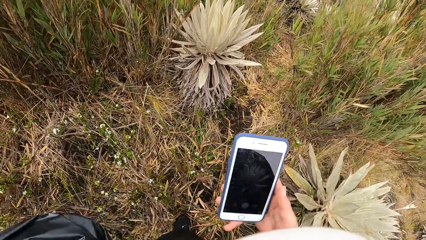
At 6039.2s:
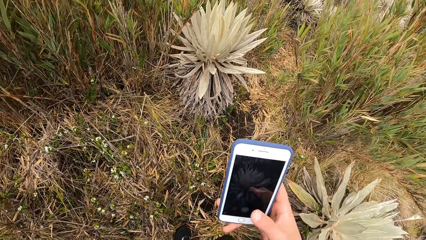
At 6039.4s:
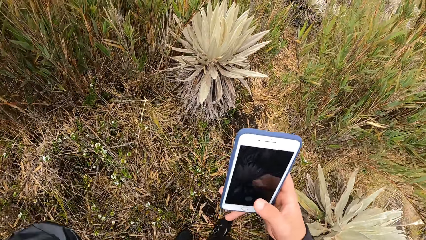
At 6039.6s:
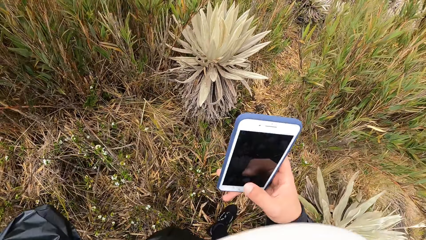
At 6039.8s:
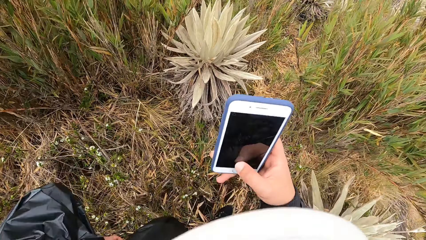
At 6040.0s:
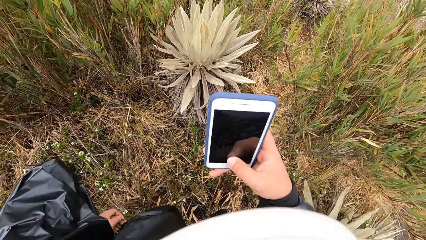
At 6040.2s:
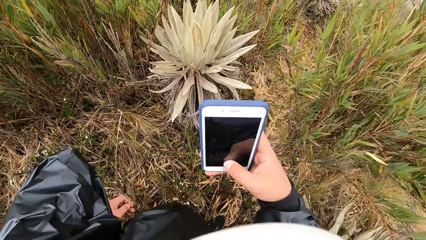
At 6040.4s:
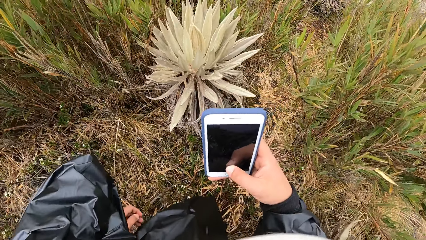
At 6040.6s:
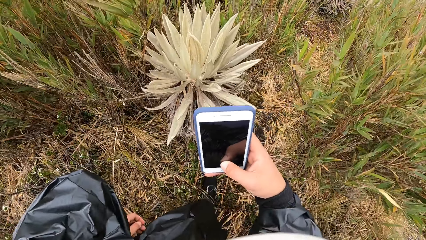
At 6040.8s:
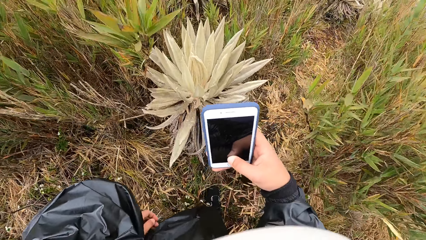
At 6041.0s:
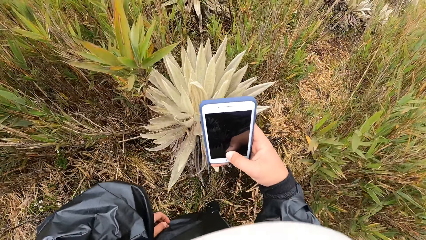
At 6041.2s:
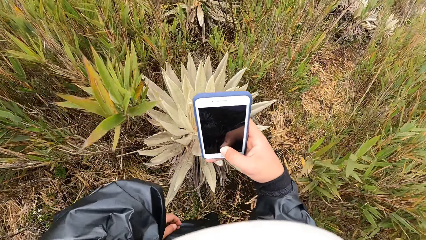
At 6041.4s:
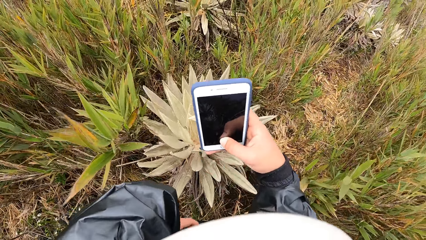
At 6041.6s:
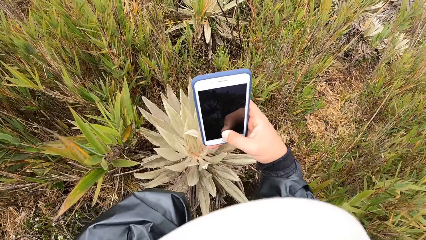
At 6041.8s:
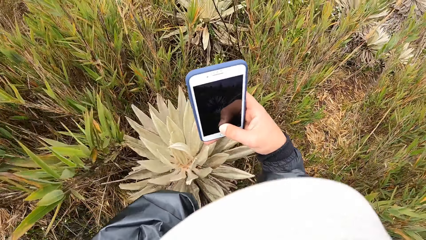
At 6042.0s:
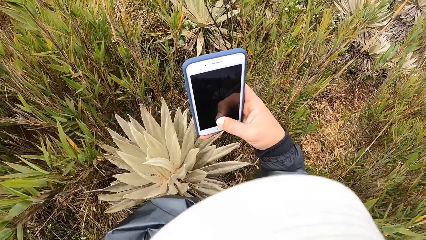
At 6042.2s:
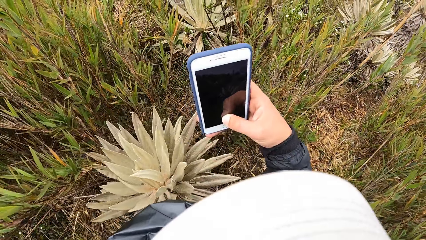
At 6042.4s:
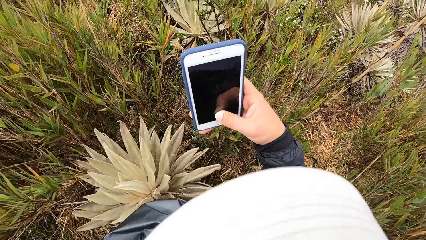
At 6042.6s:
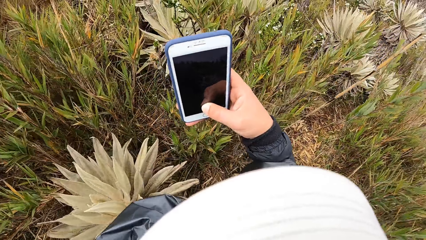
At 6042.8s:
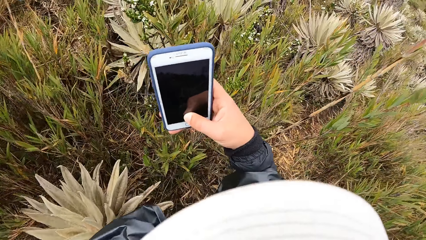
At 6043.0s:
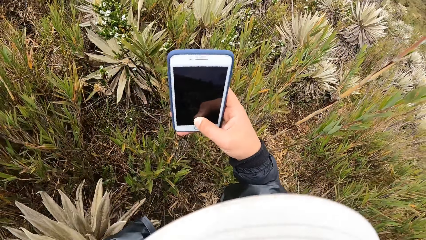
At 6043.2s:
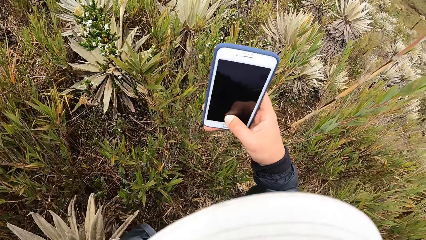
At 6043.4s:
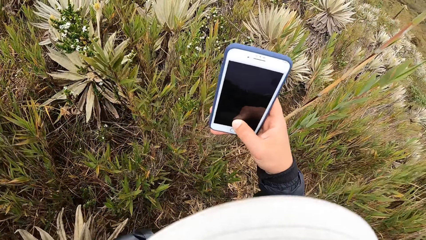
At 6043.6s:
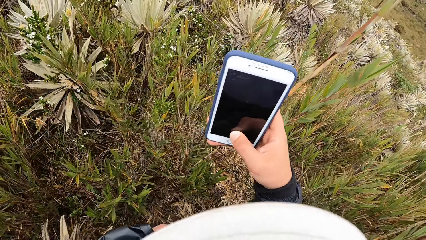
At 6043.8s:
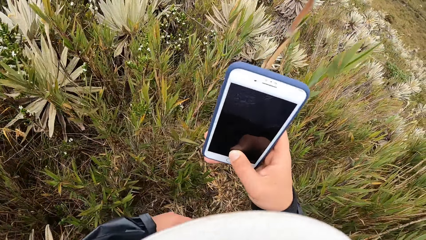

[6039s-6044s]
The camera wearer operates the phone with his right hand. He takes pictures.

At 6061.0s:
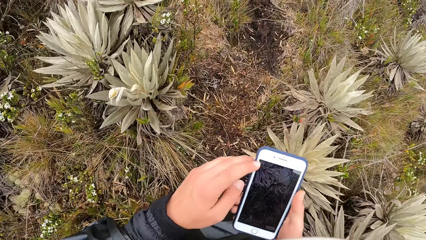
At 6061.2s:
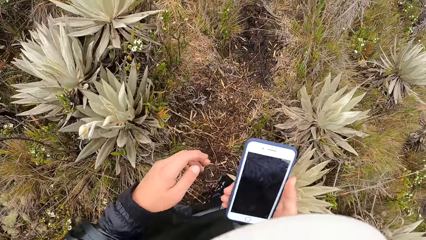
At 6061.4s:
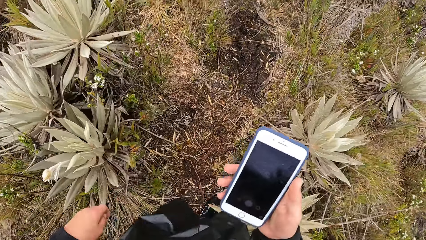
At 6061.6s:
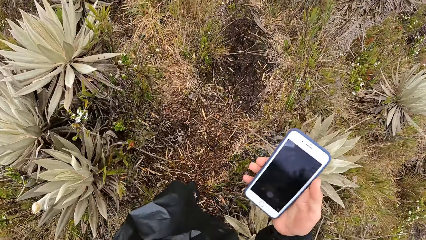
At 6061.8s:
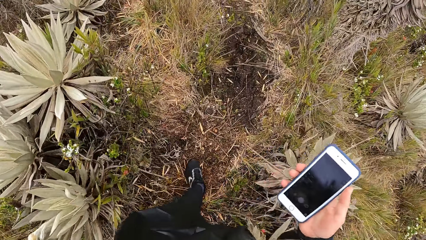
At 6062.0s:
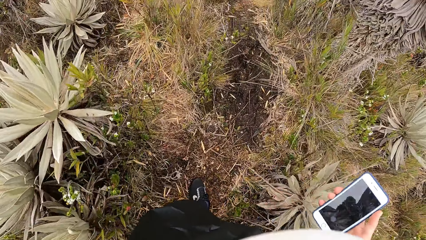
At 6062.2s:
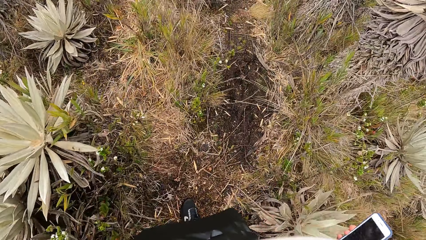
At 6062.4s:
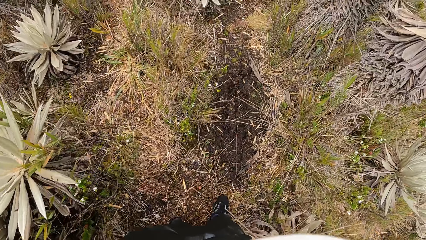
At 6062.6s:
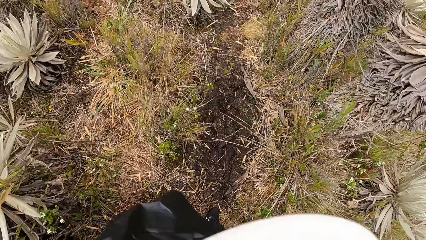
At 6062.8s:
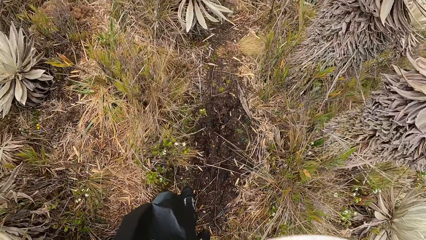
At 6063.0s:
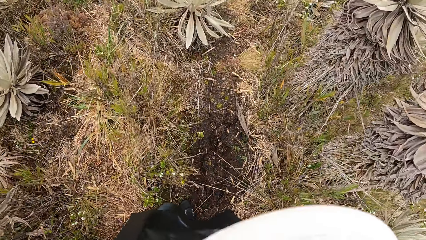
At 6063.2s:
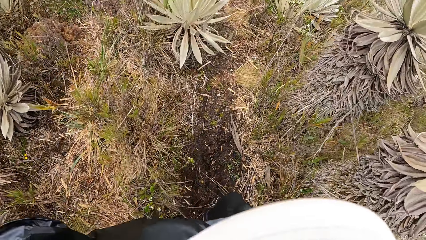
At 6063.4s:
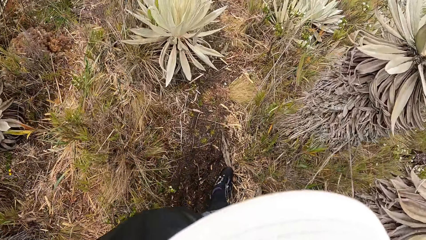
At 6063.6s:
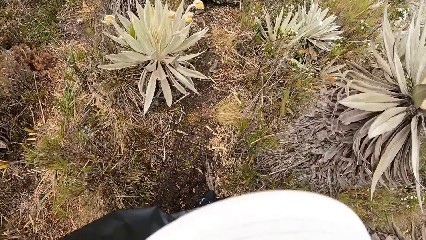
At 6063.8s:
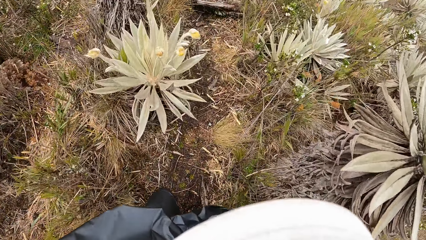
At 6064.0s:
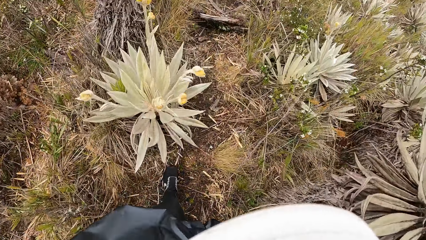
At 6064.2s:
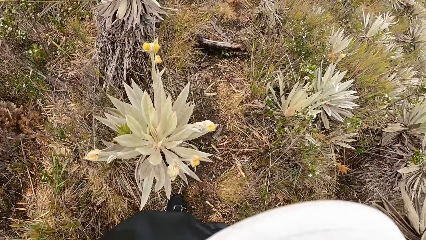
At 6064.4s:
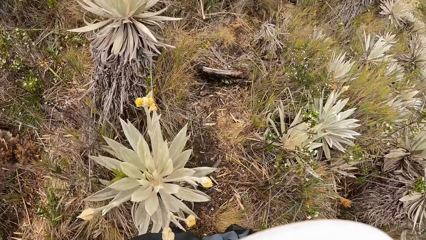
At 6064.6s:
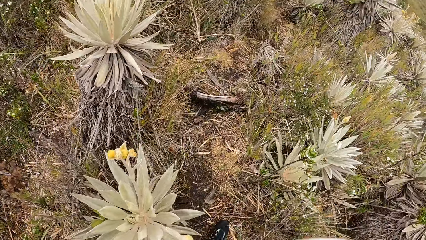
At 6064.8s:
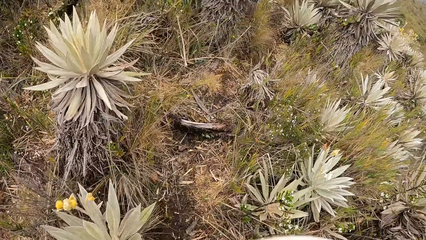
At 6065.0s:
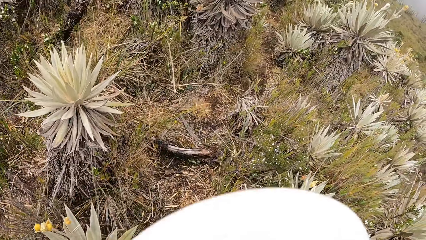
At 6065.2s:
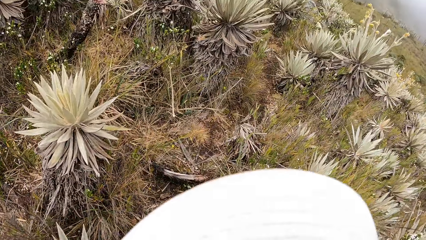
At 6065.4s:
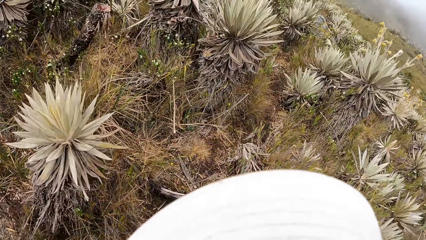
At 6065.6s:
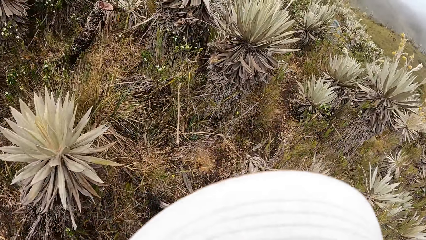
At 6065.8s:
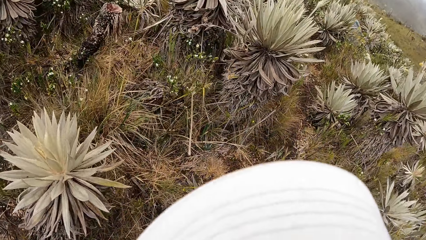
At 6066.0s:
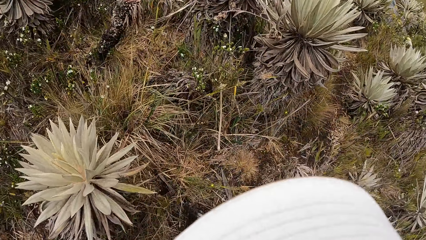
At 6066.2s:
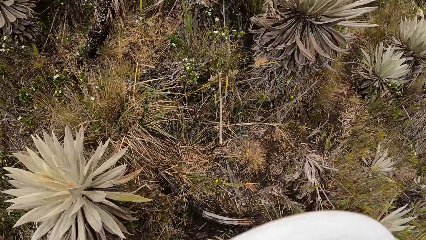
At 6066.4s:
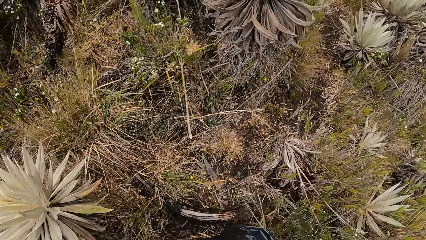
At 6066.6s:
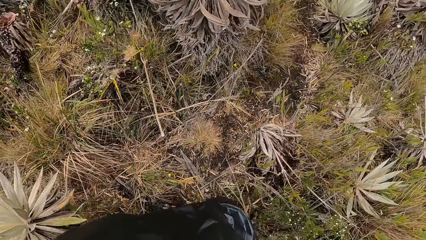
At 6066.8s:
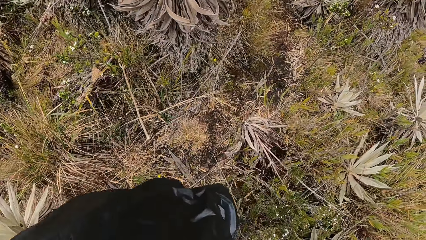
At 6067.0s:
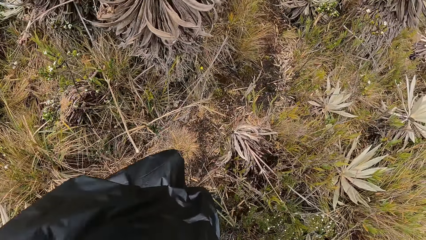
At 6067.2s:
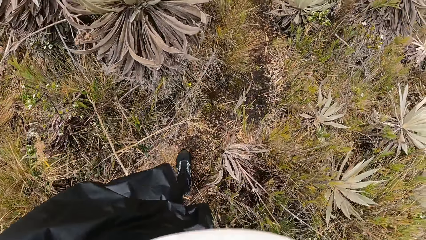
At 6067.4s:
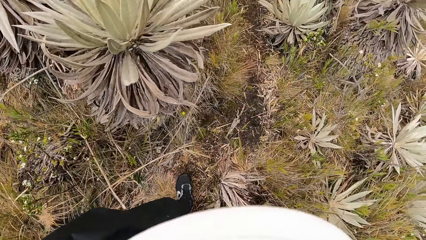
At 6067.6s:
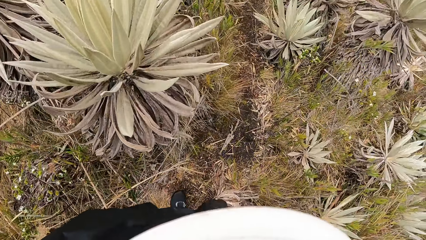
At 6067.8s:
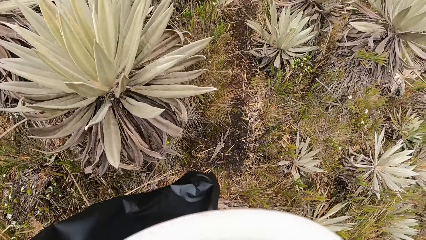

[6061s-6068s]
The camera wearer walks around the field.

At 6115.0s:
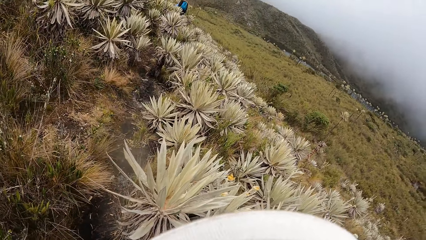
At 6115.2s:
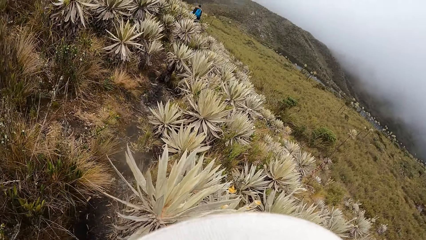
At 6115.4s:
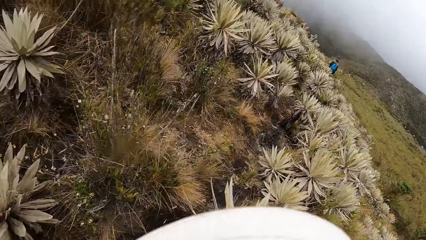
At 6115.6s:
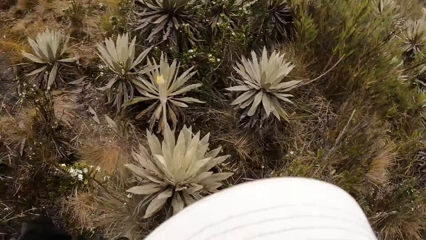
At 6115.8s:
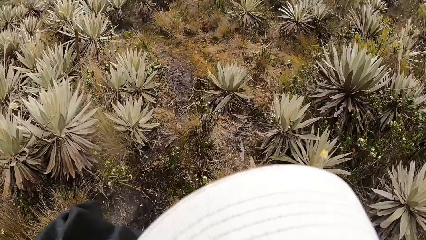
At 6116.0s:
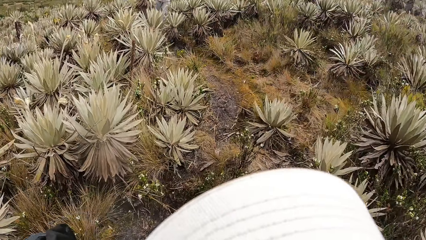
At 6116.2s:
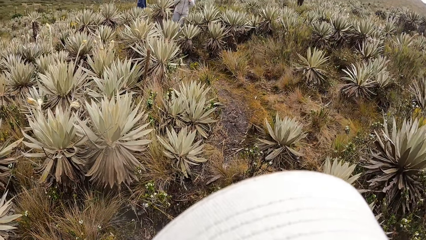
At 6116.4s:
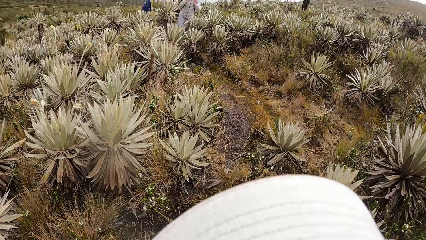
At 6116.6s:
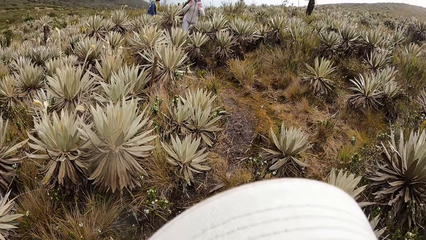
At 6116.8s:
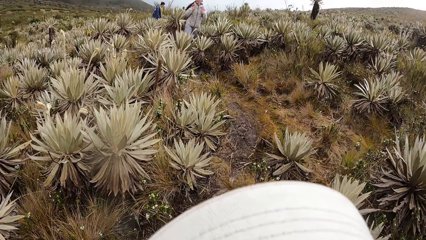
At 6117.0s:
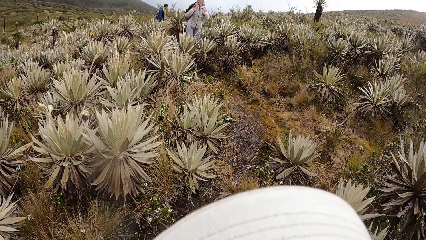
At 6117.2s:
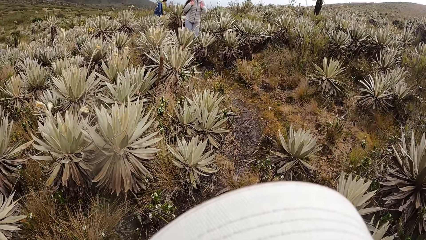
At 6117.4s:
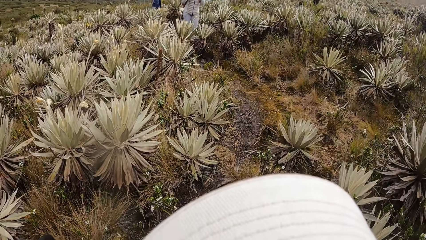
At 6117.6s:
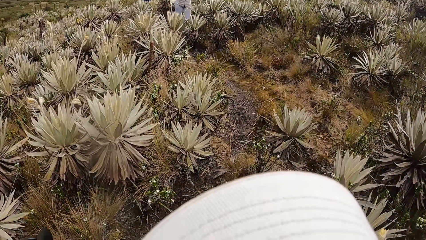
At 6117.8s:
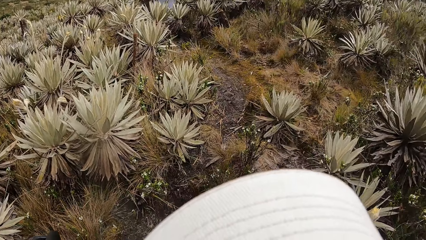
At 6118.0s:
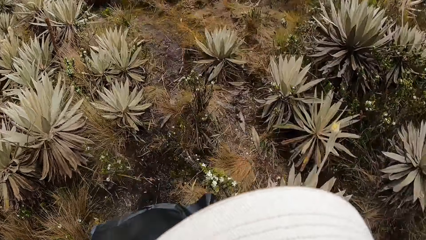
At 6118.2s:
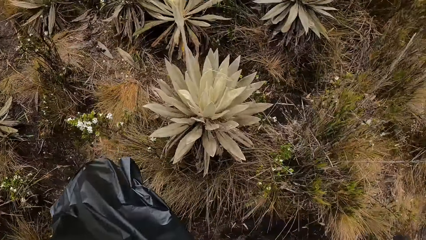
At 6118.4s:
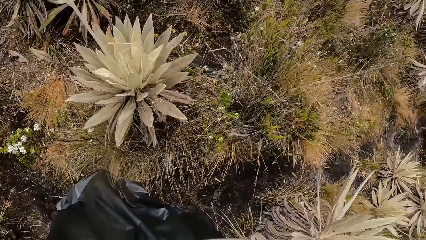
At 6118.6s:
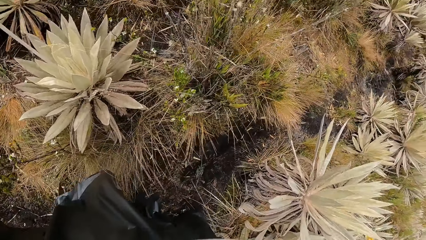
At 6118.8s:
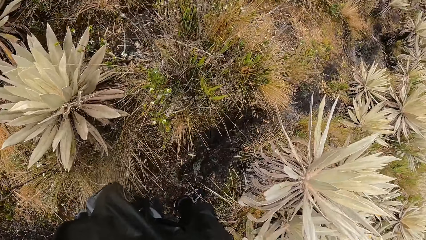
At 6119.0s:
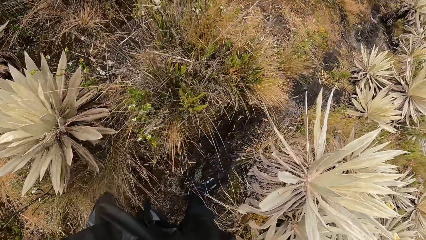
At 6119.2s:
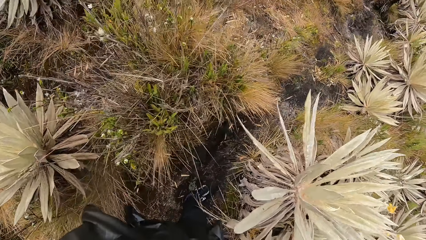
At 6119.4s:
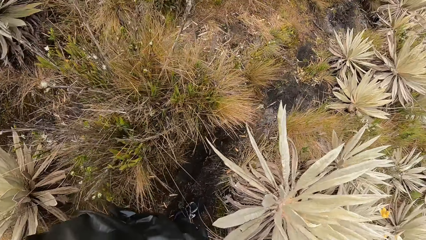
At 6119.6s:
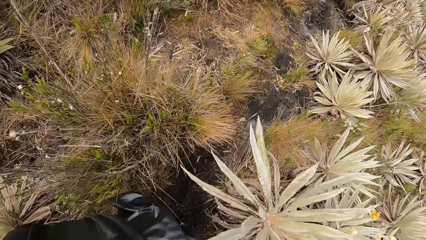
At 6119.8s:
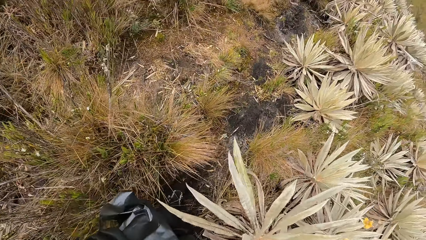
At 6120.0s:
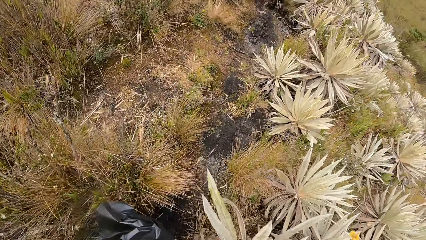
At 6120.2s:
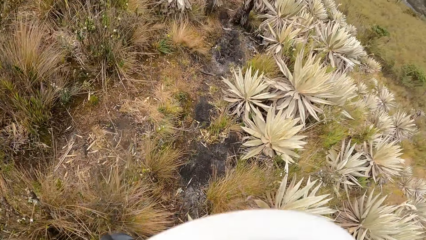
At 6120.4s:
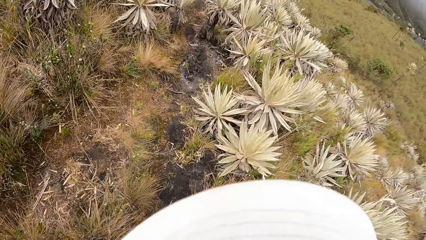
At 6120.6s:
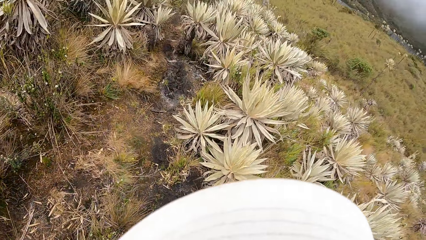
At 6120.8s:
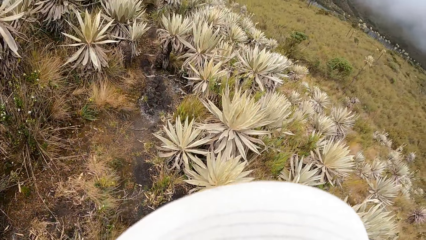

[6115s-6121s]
The camera wearer looks around the field.
